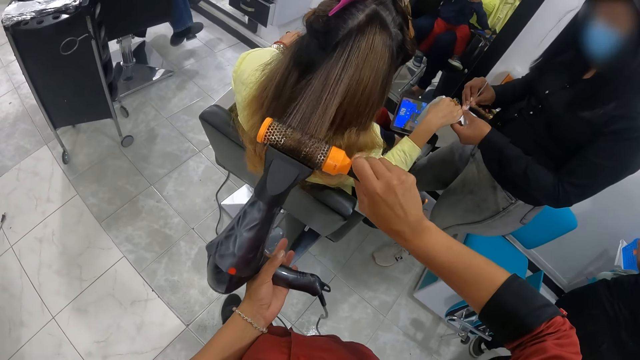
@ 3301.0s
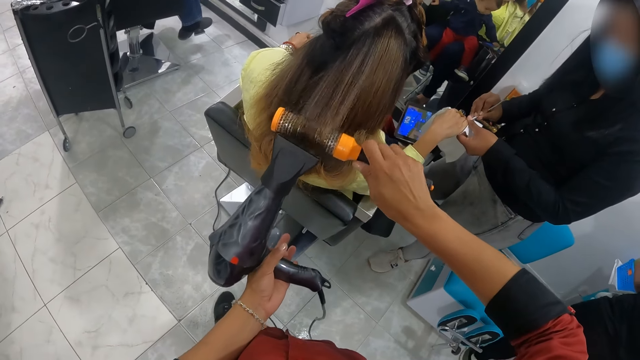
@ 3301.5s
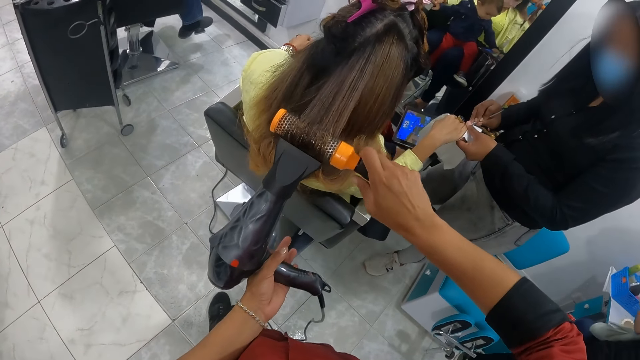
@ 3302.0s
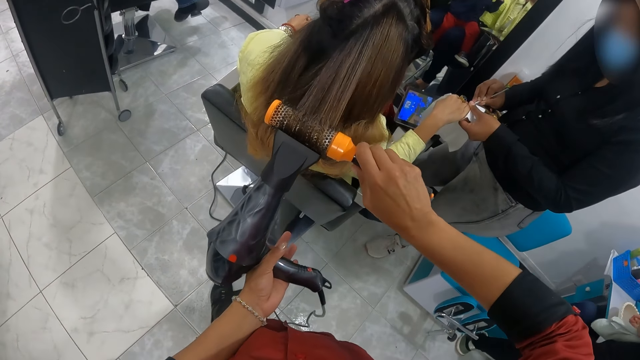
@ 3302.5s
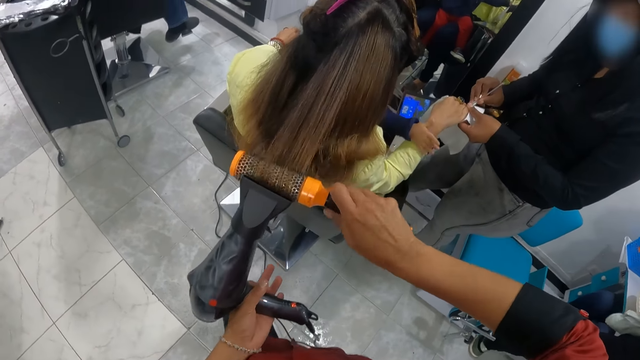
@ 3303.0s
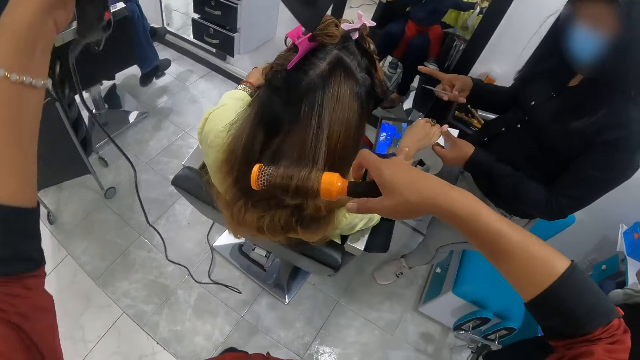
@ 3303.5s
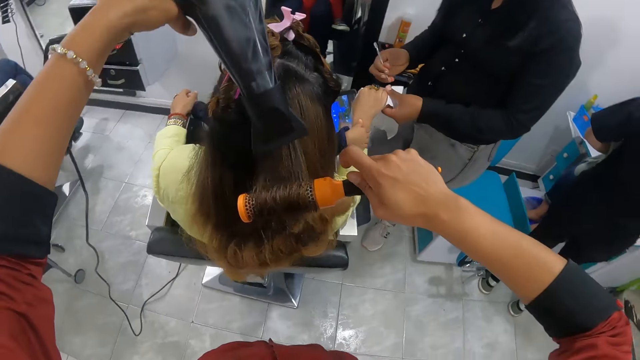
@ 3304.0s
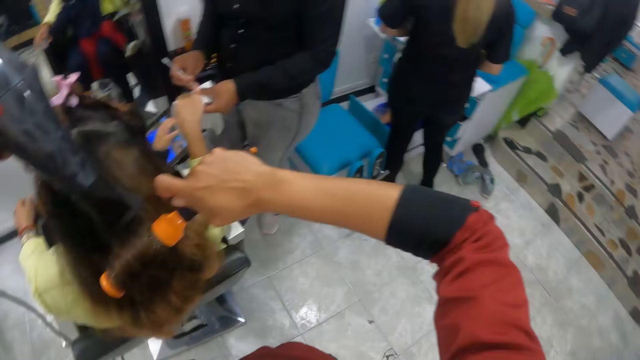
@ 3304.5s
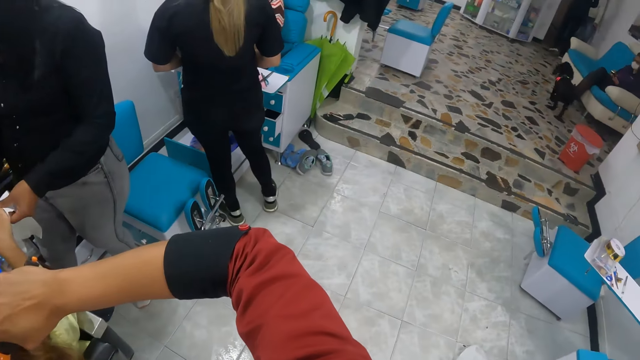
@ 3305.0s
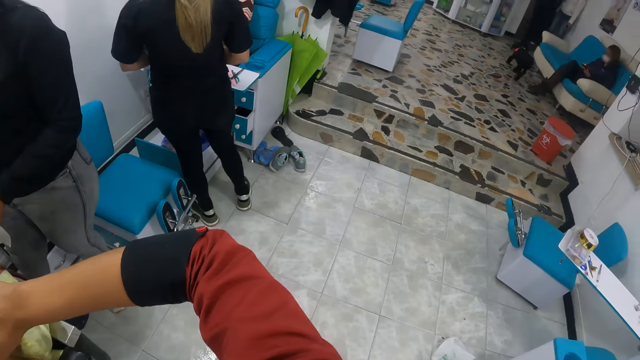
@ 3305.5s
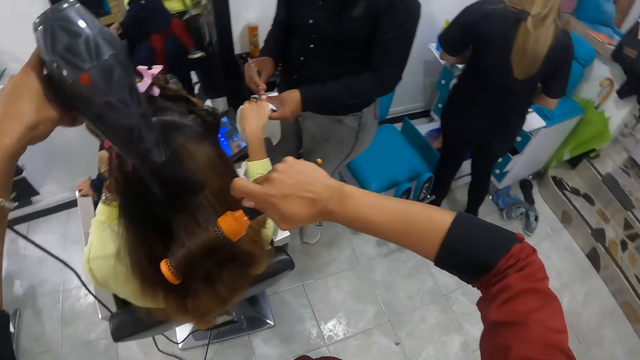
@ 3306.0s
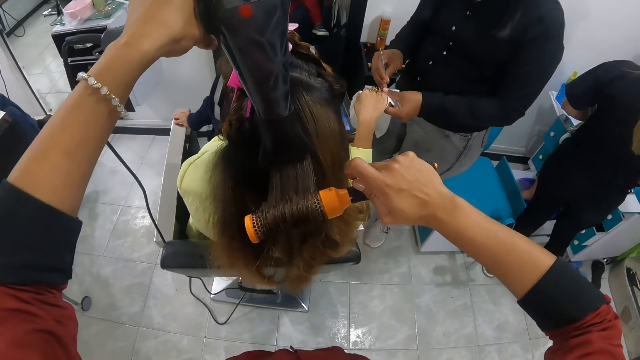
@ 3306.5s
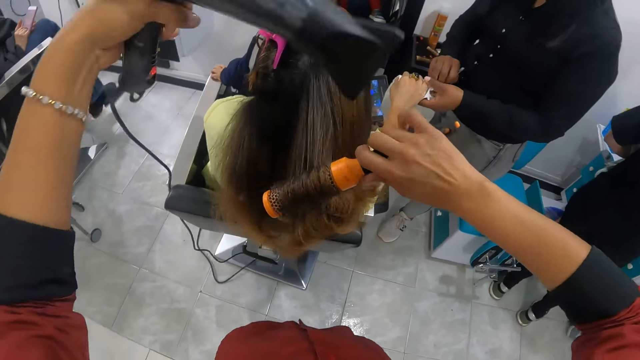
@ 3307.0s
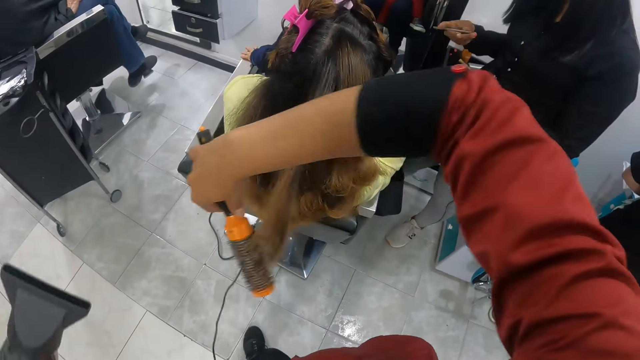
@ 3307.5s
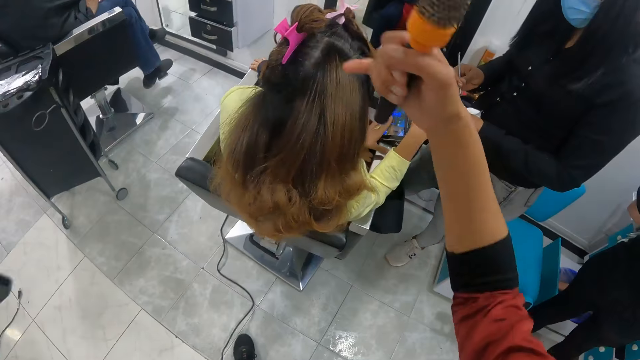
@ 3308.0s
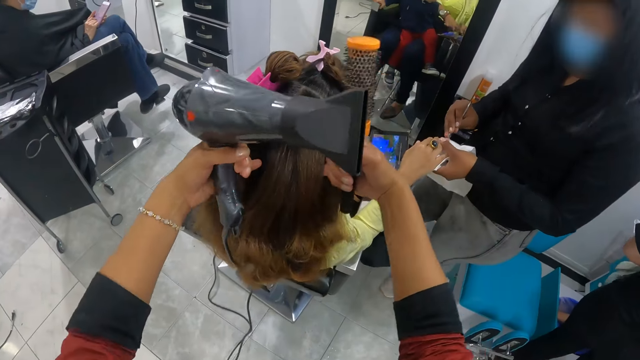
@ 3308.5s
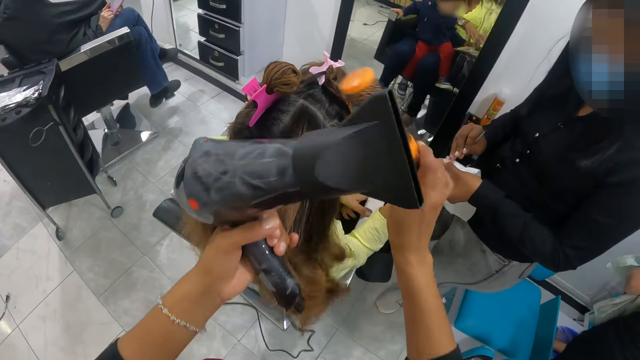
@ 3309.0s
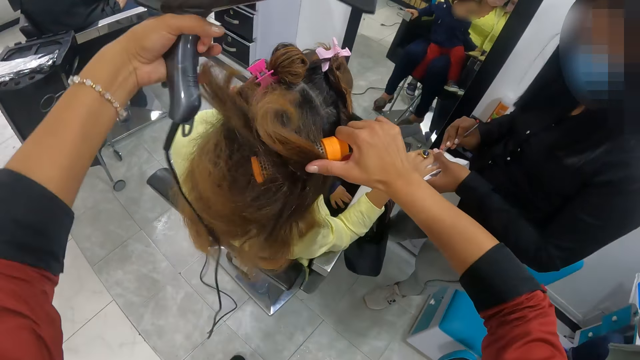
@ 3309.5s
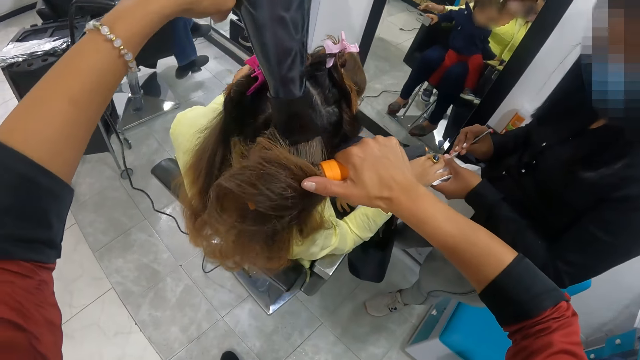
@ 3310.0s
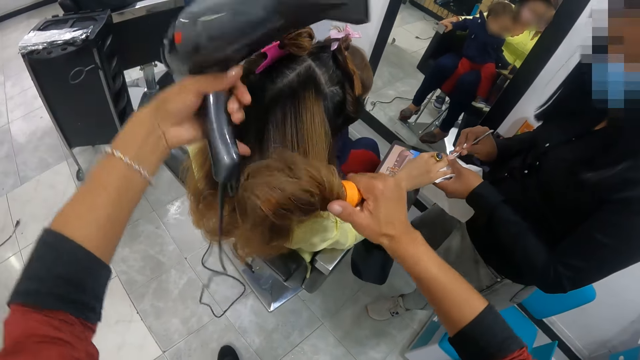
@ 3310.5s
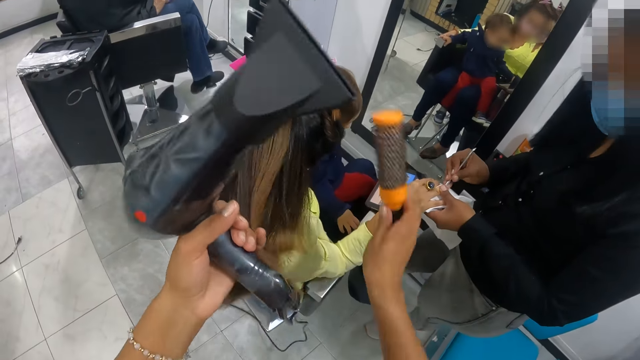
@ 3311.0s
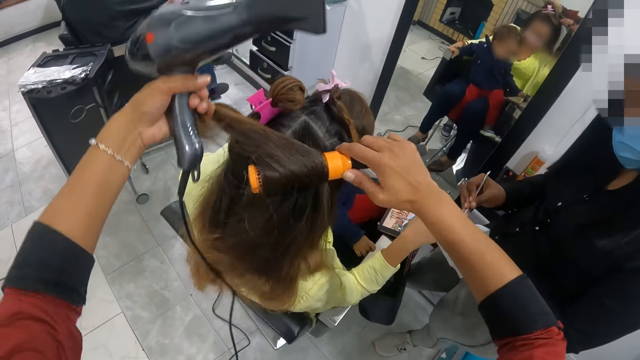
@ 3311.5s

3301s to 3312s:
The camera wearer rolls the hair of the woman with the rolling comb in her right hand. The baby places his right hand on the woman's right hand. The camera wearer lifts the blow dryer in her left hand. Another woman turns the file in her right hand. The camera wearer blows the hair of the woman with the blow dryer in her left hand. She looks around. The other woman cleans the finger nails with the tip of the file in her right hand and turns the file in her right hand. The camera wearer removes the rolling comb in her right hand from the hair of the woman. The other woman cleans the finger nails with the tip of the file in her right hand. The camera wearer parts the hair of the woman with her finger. She holds the hair of the woman with her left hand. She rolls the hair of the woman with the rolling comb in her right hand.

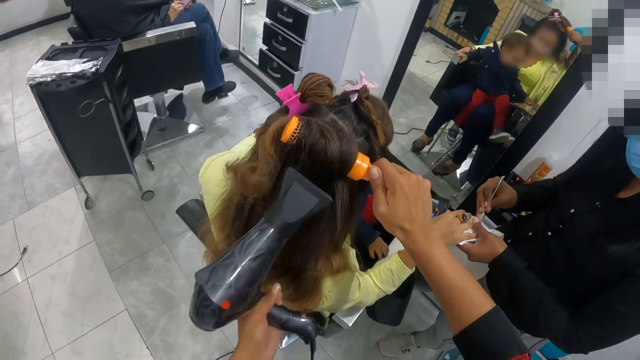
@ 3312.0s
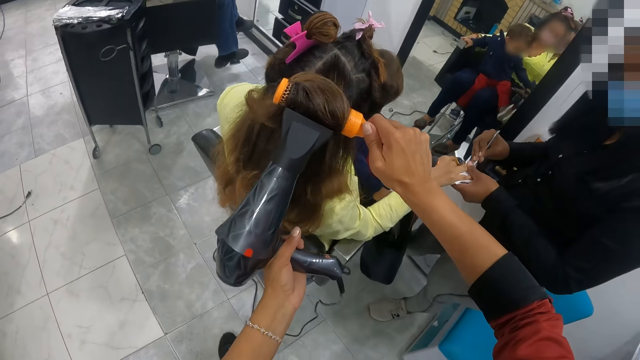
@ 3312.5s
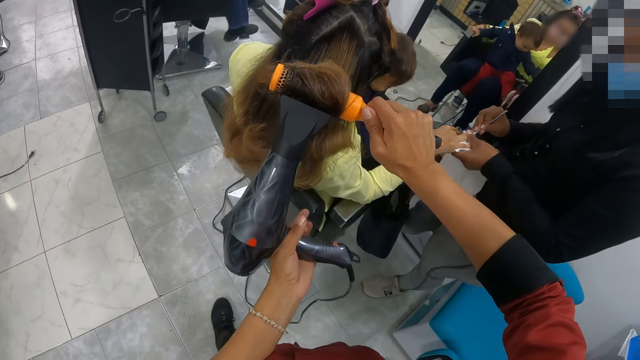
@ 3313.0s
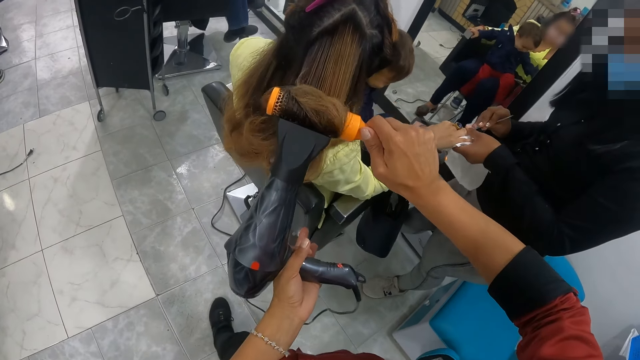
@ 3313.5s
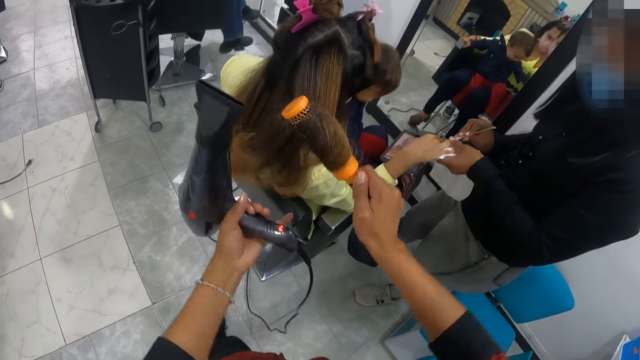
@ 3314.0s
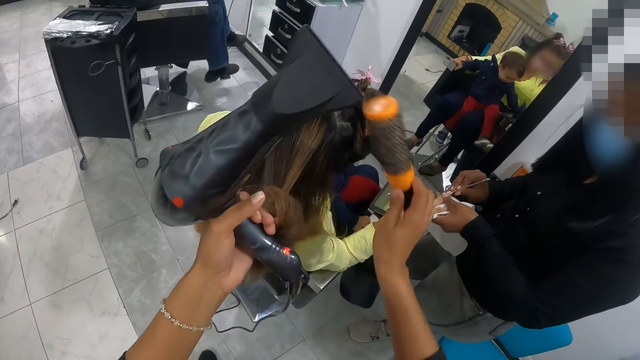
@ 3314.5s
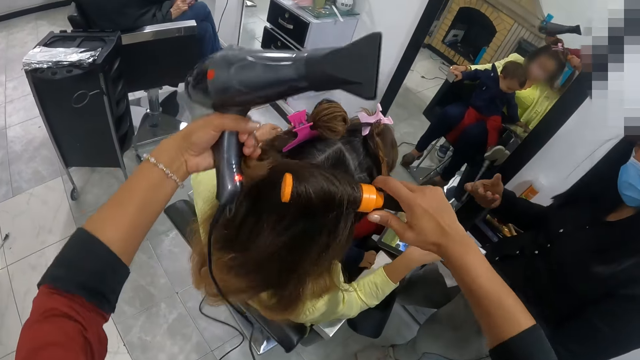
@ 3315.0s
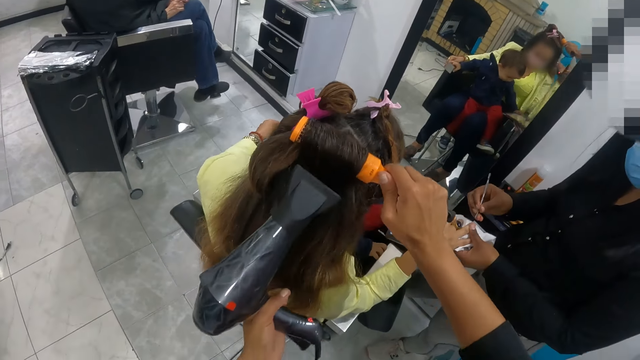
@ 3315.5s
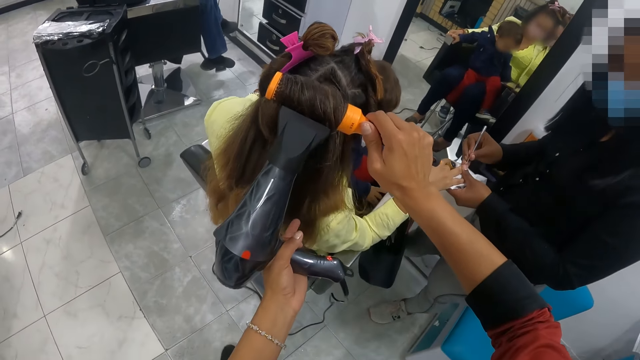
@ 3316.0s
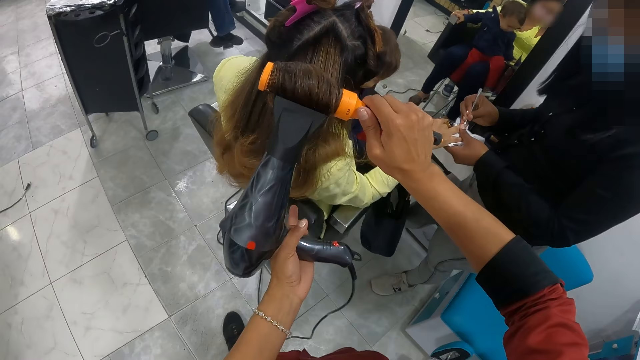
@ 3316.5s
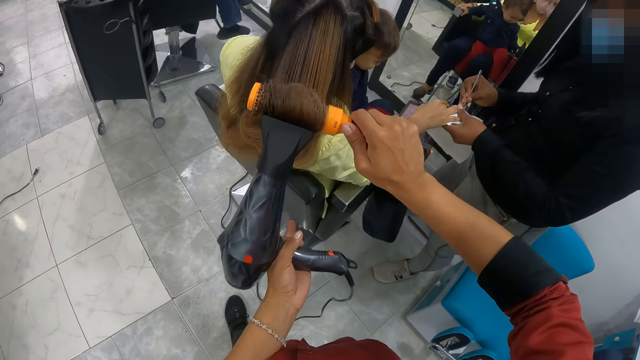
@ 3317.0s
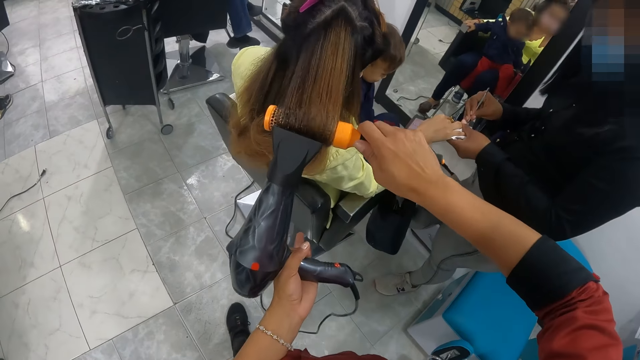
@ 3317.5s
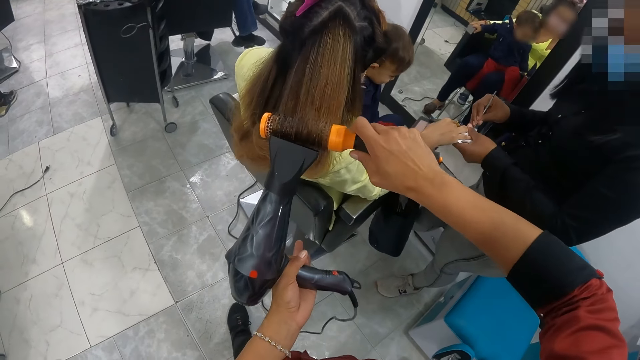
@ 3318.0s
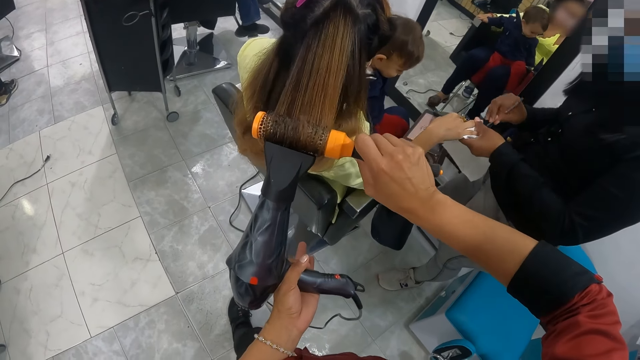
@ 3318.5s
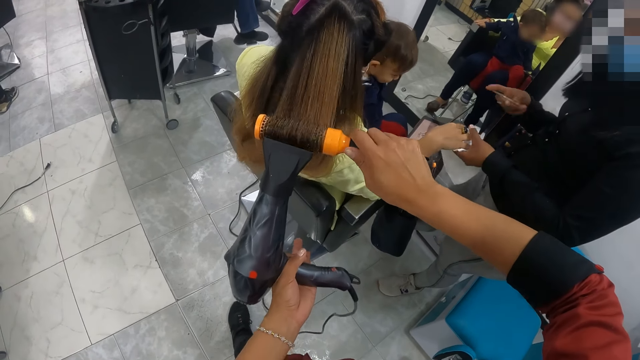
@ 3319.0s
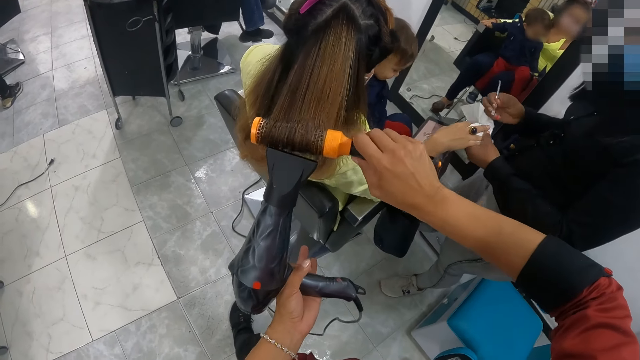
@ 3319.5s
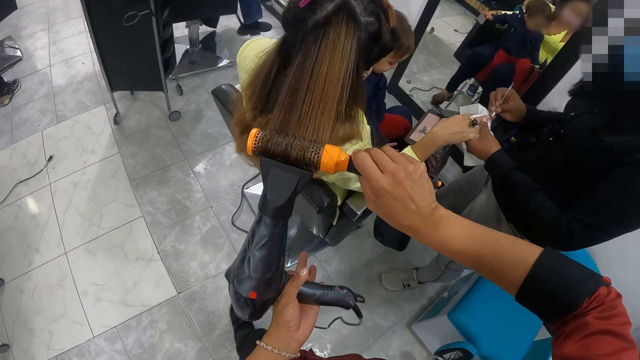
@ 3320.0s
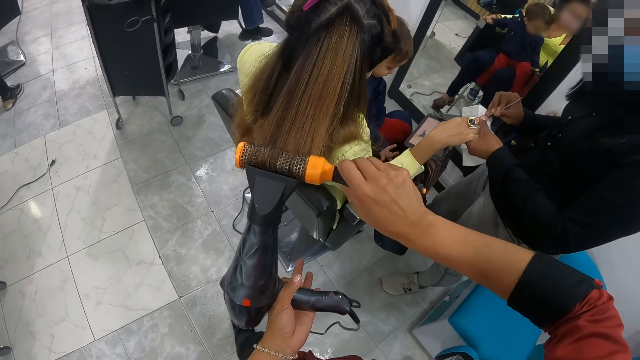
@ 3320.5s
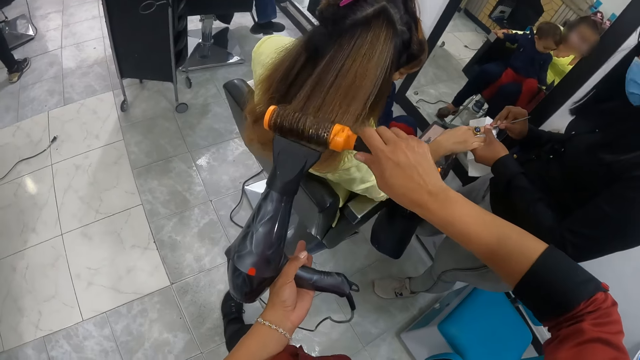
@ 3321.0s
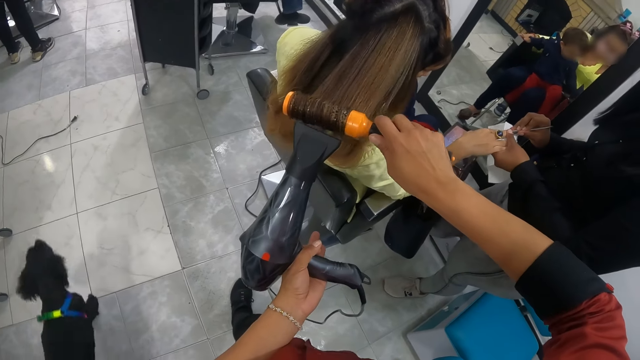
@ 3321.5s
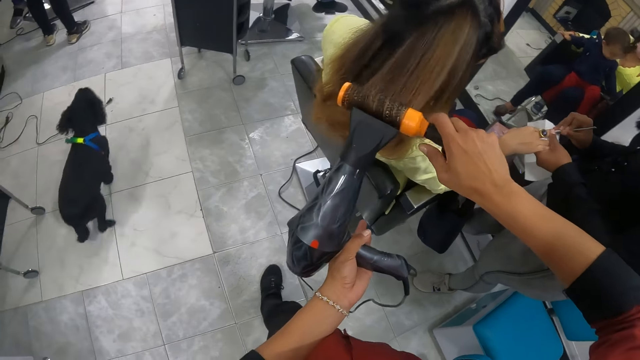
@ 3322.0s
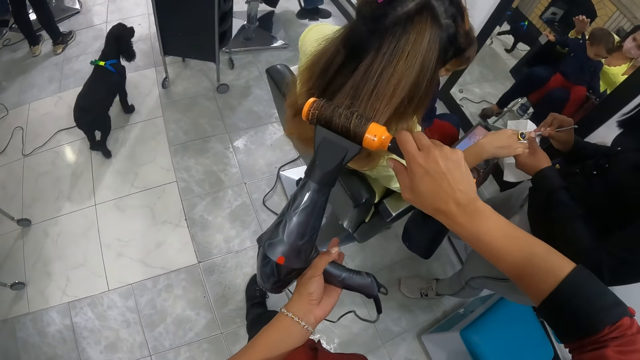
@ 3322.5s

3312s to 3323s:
The camera wearer blows the hair of the woman with the blow dryer in her left hand. She holds the hair of the woman with her left hand. She removes the rolling comb in her right hand from the hair of the woman. She rolls the hair of the woman with the rolling comb in her right hand. She blows the hair of the woman with the blow dryer in her left hand. She unrolls the hair of the woman with the rolling comb in her right hand. Another woman turns the file in her right hand. A dog runs past the camera wearer. The woman places her left hand on the head of the baby.
